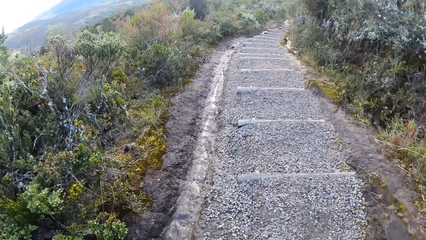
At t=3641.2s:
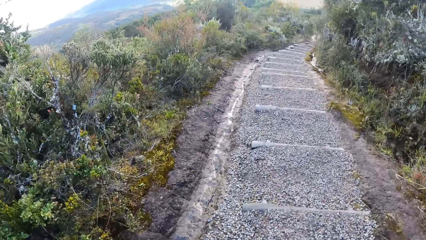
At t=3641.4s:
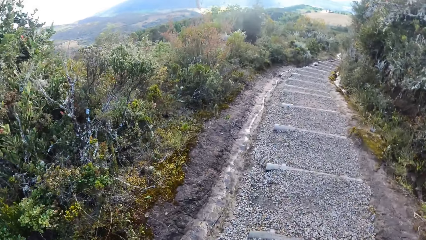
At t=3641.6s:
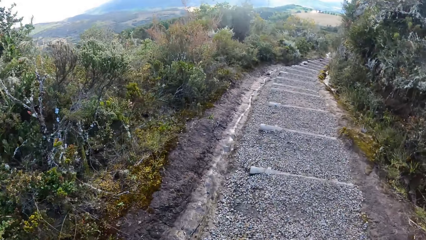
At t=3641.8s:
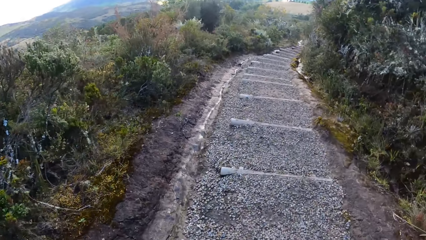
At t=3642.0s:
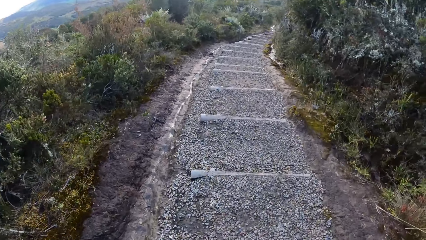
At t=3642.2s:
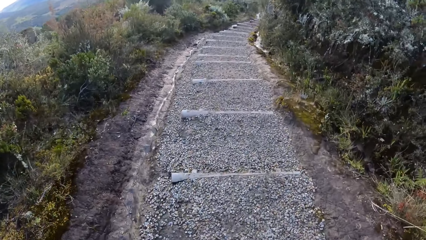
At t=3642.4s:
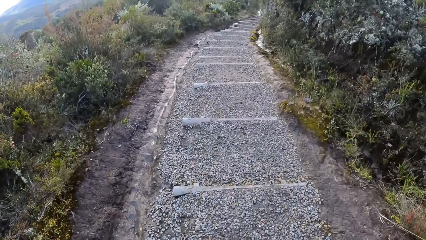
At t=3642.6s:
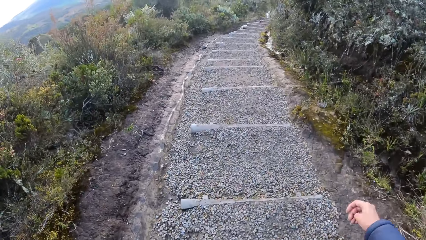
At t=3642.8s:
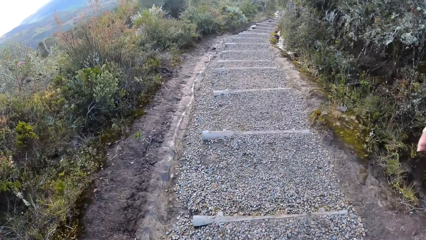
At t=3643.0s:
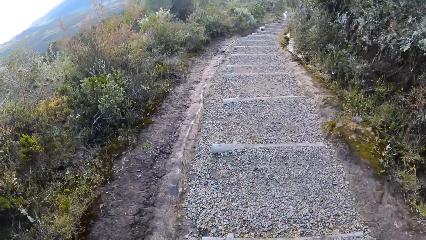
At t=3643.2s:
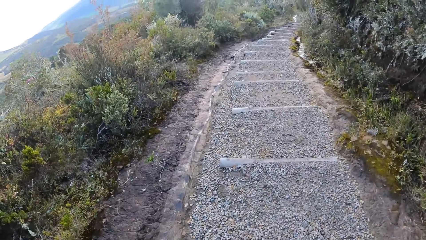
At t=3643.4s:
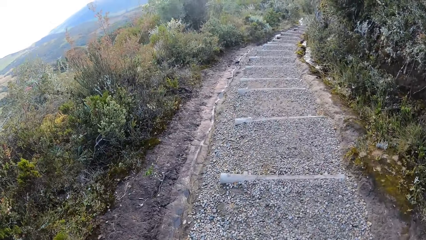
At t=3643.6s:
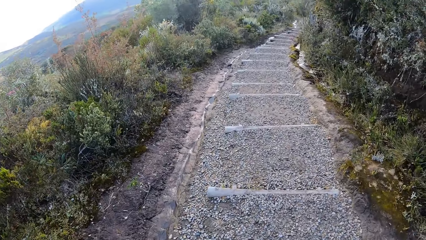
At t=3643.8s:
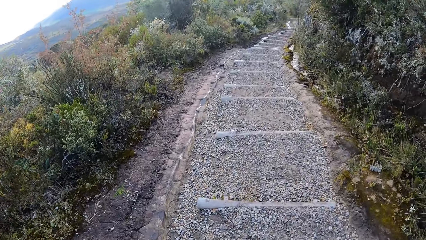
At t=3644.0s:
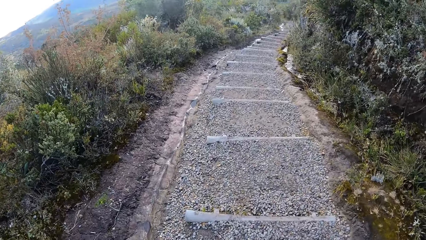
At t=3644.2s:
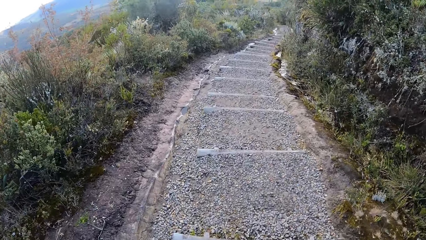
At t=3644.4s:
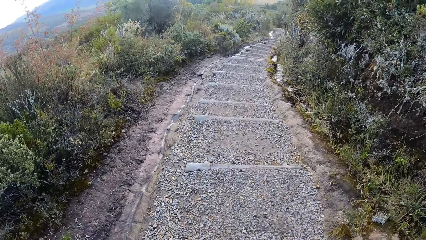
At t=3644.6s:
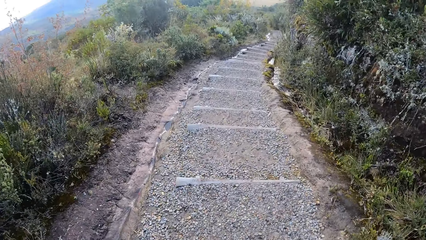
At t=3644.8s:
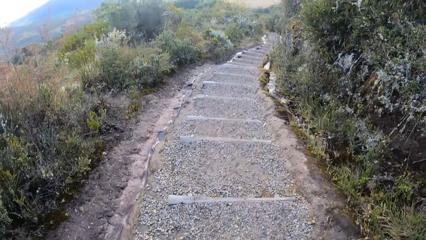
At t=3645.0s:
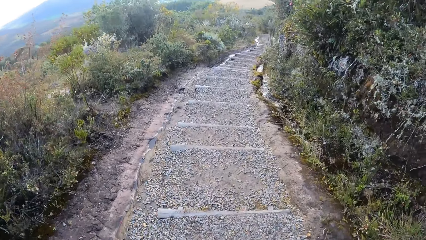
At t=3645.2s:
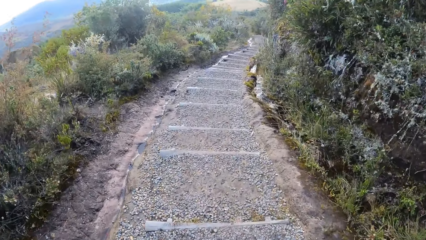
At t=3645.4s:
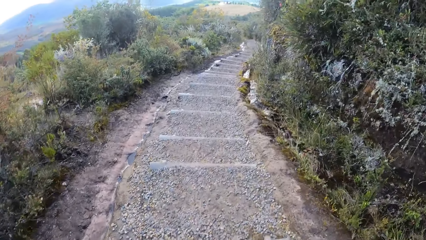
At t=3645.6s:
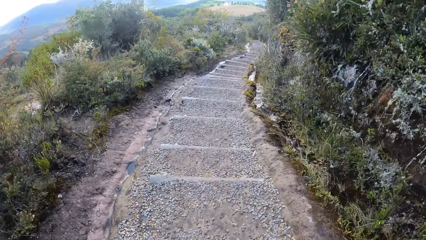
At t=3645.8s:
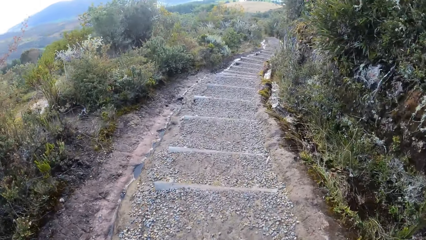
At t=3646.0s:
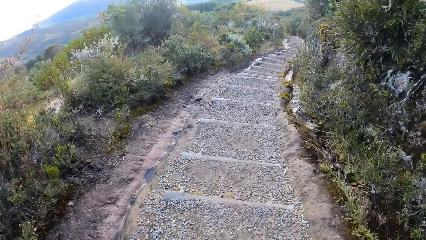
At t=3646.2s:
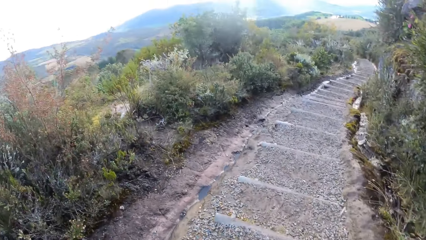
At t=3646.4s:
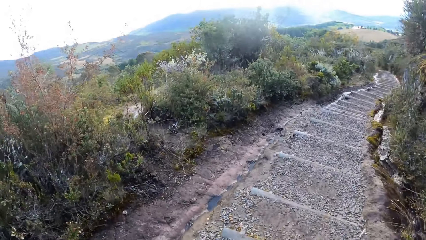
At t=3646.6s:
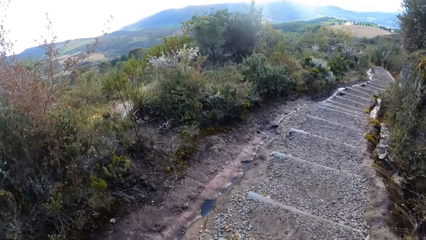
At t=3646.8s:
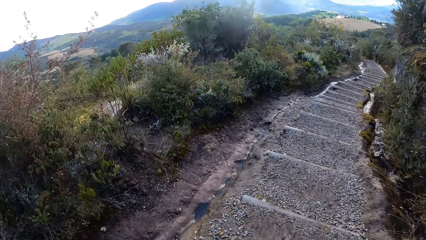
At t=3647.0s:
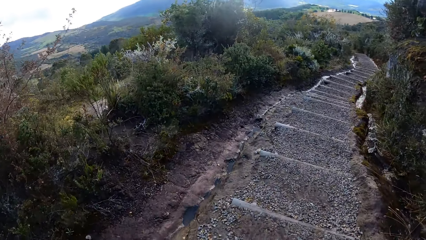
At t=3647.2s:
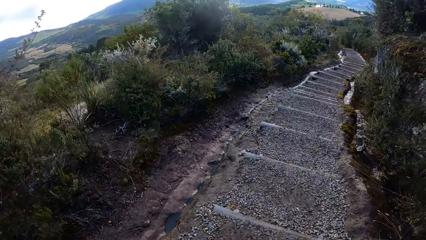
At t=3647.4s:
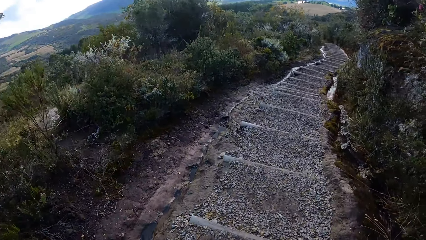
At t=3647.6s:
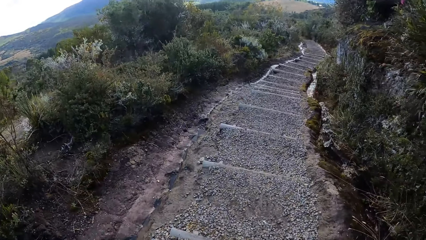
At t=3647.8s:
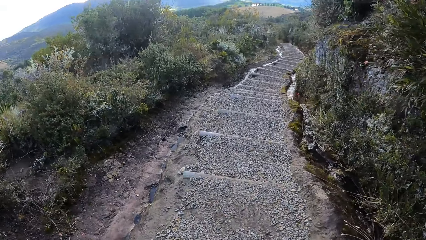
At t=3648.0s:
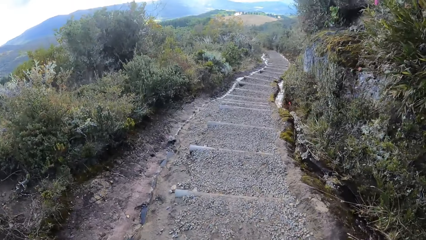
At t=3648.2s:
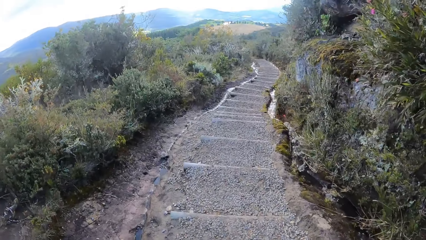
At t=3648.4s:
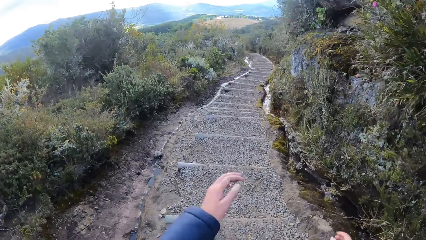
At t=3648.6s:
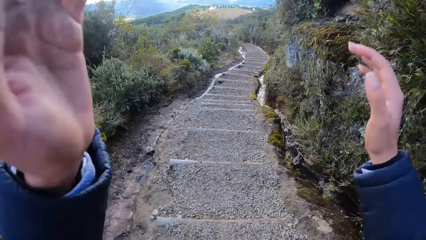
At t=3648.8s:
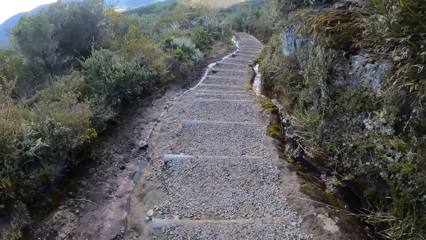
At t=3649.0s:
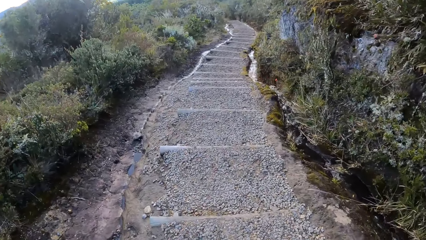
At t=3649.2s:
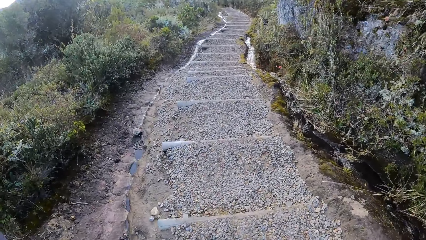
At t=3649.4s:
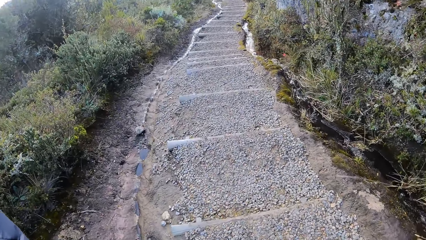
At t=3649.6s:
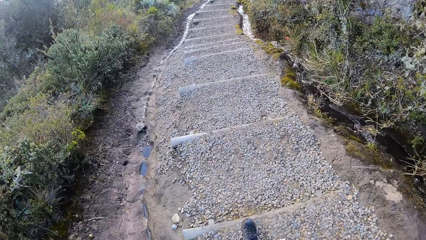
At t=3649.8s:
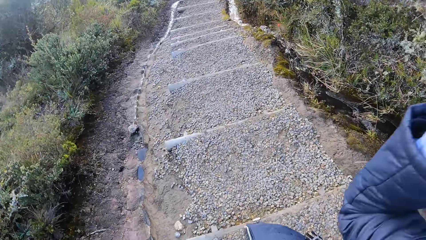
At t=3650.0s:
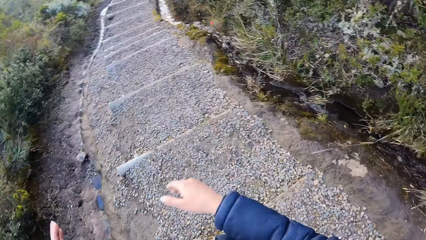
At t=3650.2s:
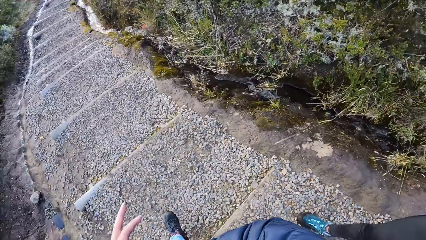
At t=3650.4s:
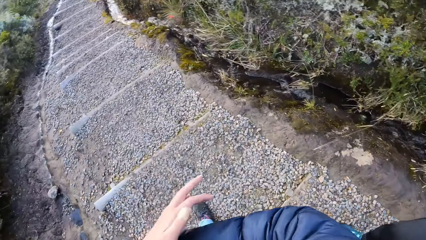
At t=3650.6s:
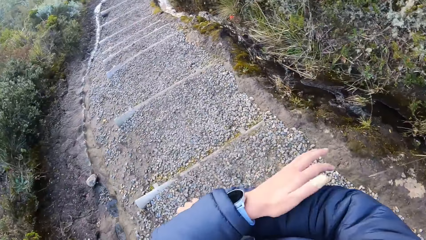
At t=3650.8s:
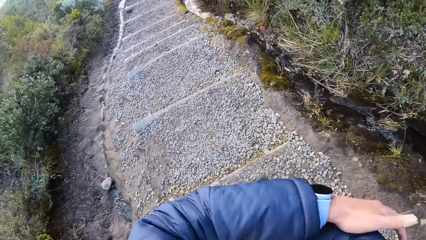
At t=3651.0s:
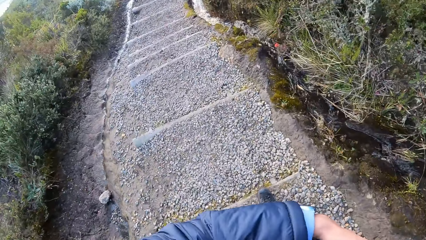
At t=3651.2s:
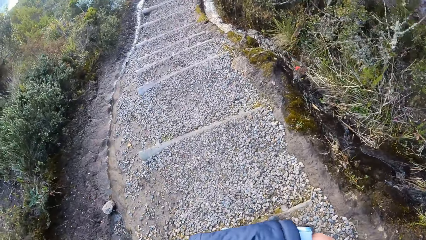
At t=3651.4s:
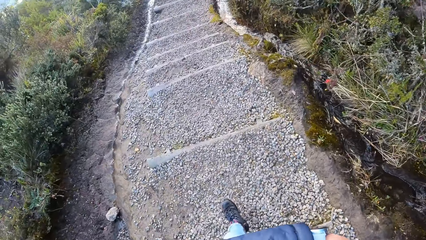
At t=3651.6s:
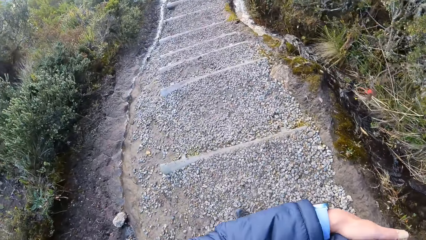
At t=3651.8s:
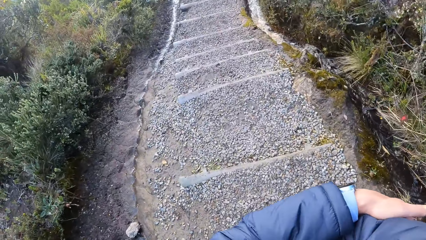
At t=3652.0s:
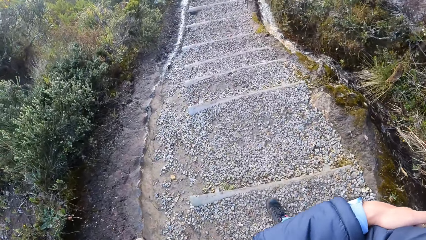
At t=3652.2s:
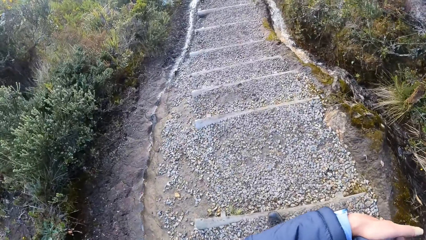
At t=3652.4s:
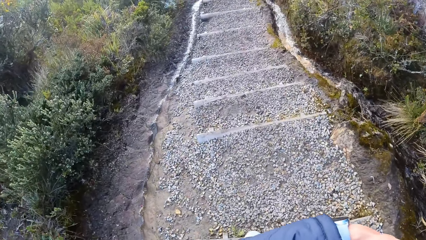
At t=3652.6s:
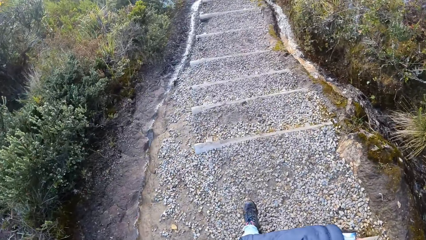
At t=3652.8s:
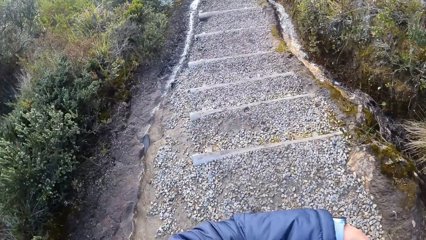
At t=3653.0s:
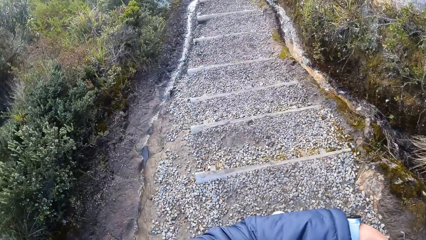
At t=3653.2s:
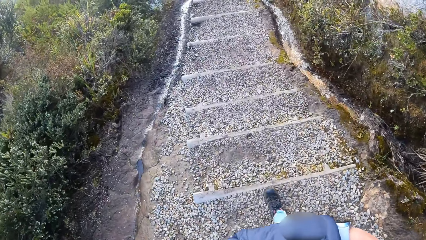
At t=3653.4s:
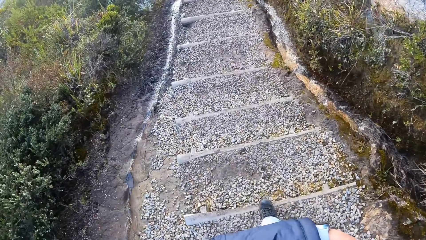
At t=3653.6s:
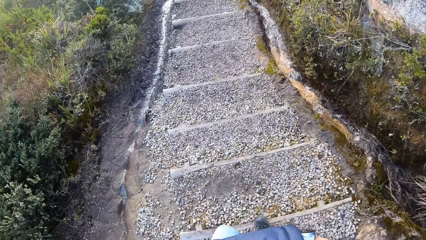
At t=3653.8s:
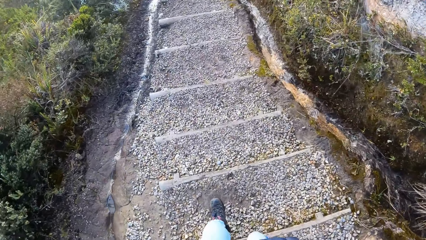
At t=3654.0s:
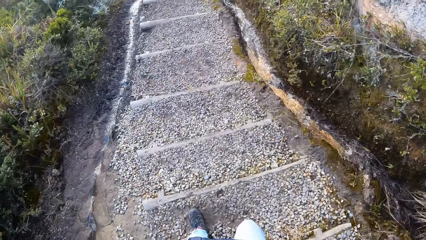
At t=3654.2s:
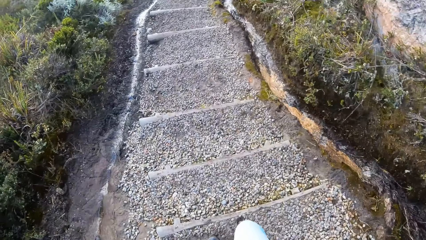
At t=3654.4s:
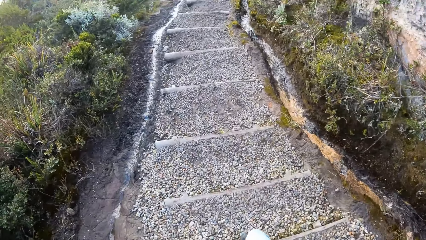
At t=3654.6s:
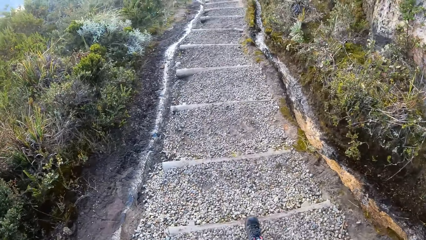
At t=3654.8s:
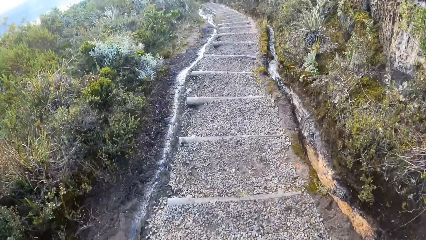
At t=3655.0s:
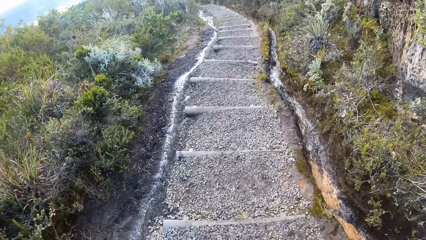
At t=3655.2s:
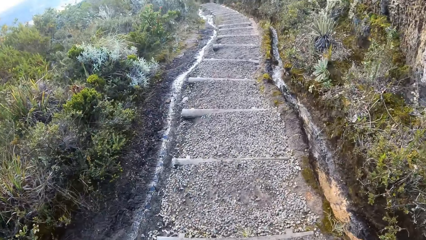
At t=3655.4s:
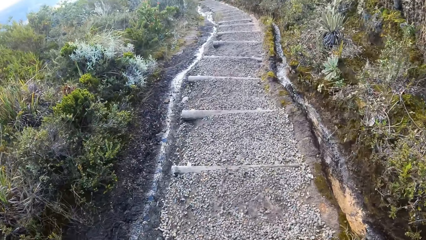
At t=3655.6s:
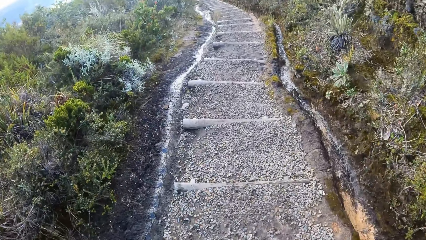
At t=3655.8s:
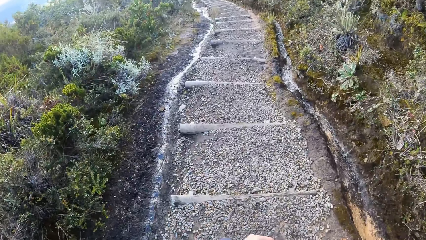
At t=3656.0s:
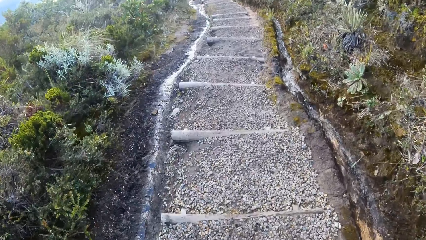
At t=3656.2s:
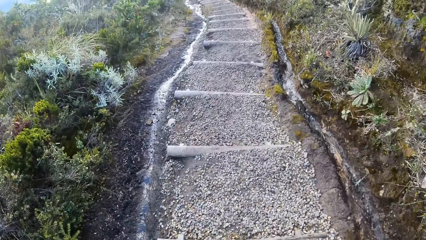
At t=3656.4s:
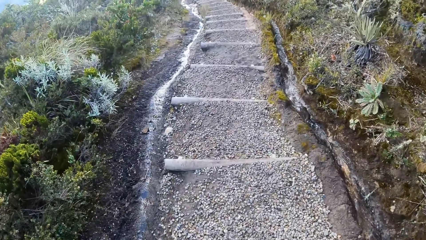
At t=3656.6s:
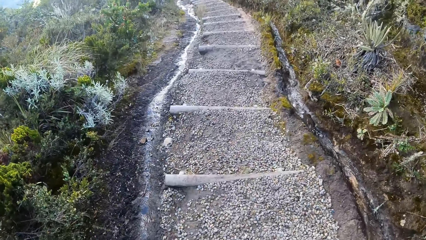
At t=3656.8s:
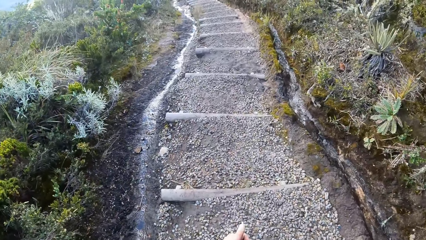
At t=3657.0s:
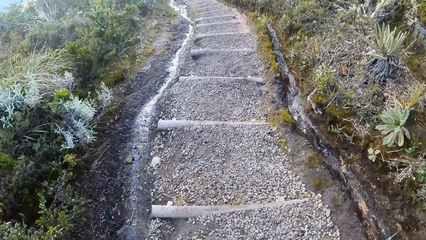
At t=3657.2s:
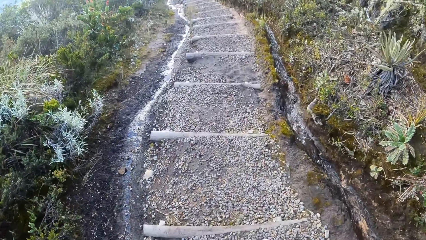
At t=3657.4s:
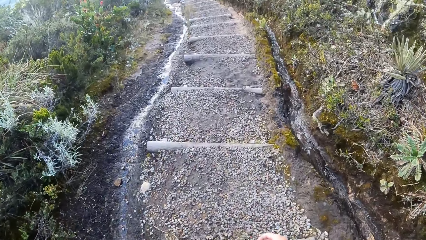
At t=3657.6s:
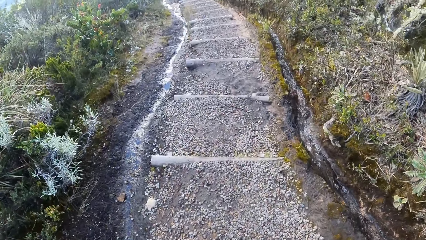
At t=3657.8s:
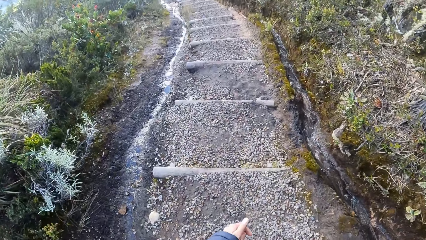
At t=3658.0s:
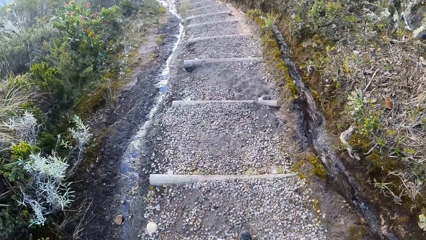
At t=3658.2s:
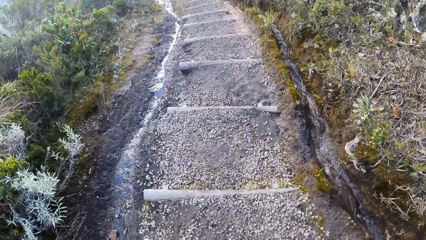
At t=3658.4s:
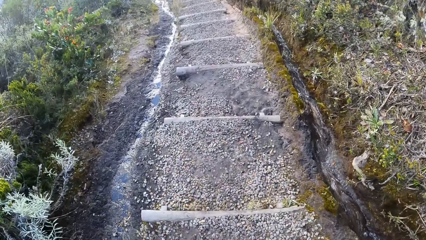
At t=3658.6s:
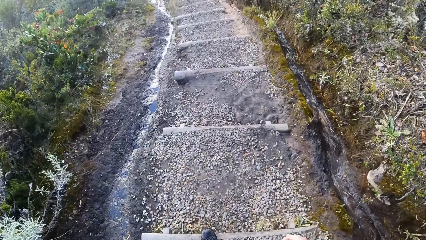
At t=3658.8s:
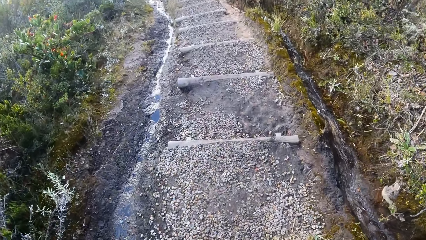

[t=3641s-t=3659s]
The camera wearer walks down the stairs. She reaches for the camera. She raises her hands up. She stares at the pathway. She walks down the hill. She holds her right hand with her left hand.
